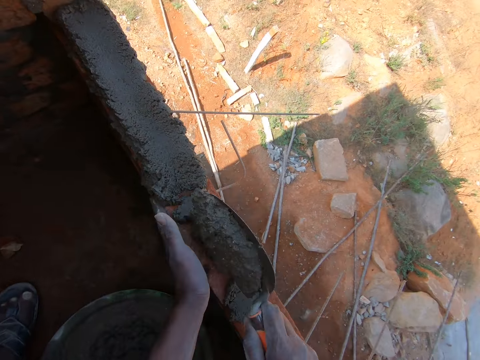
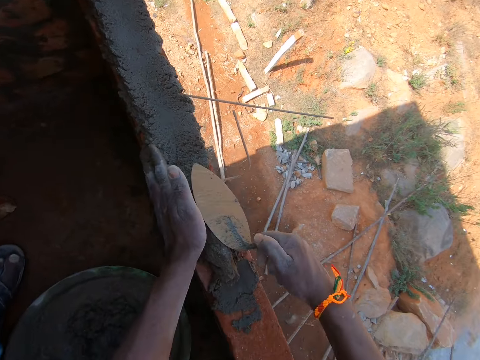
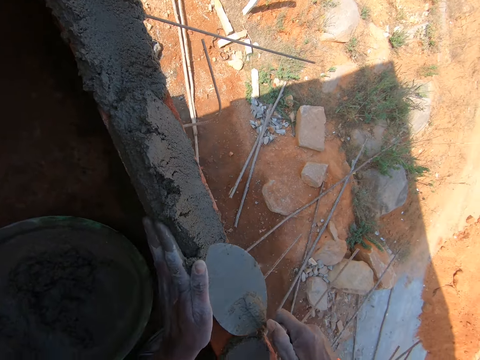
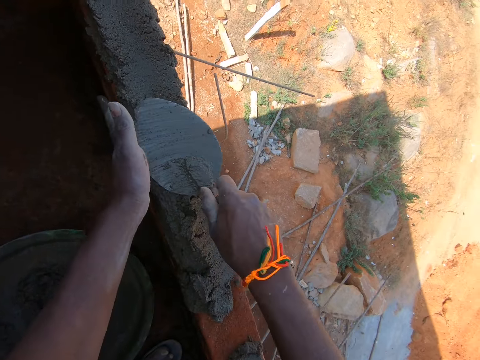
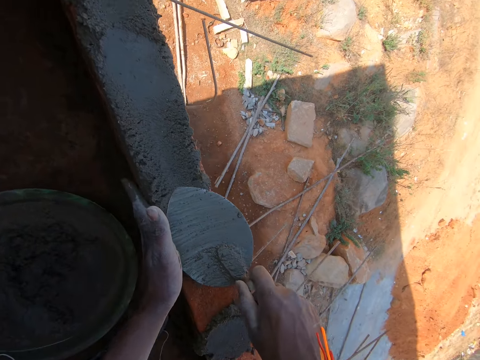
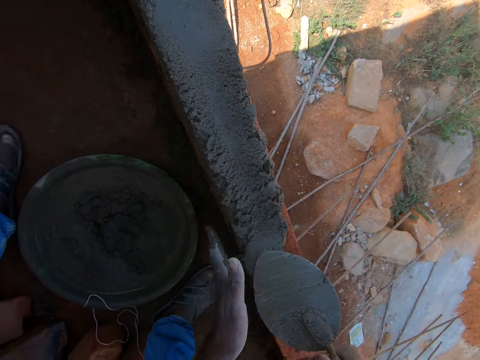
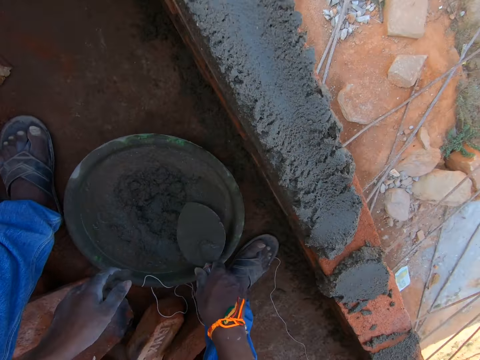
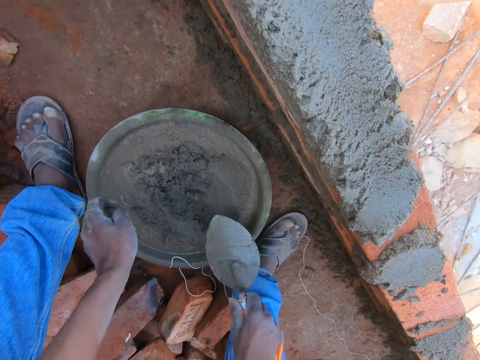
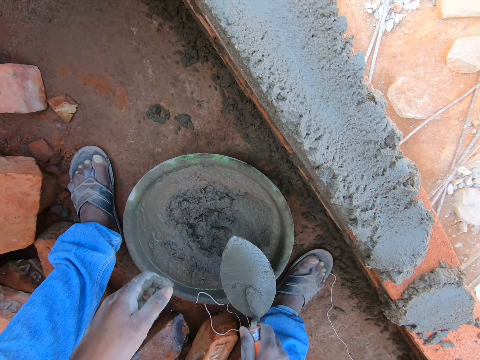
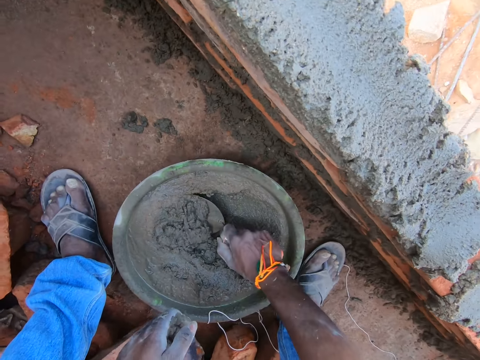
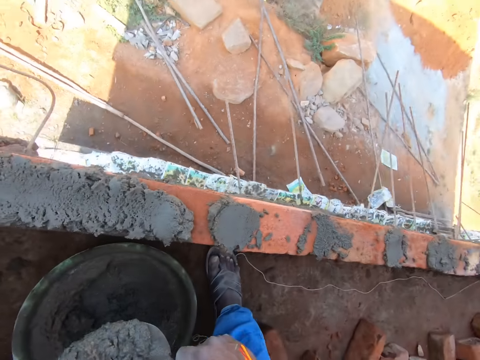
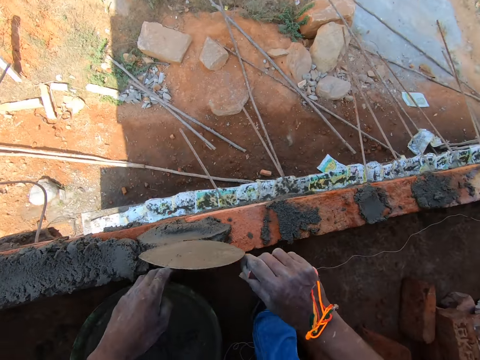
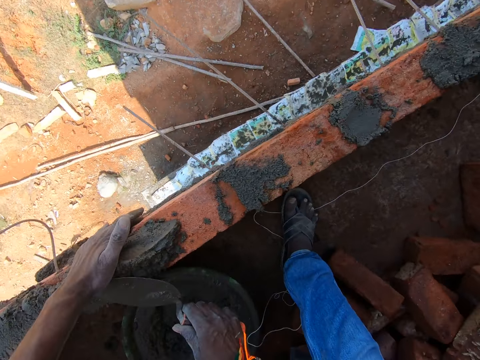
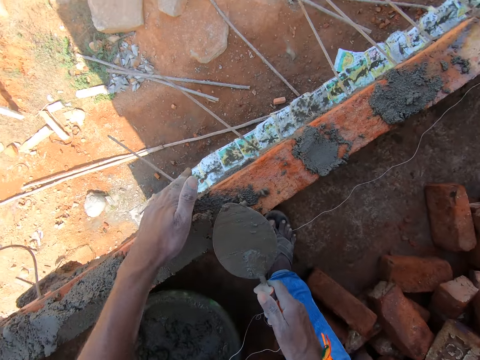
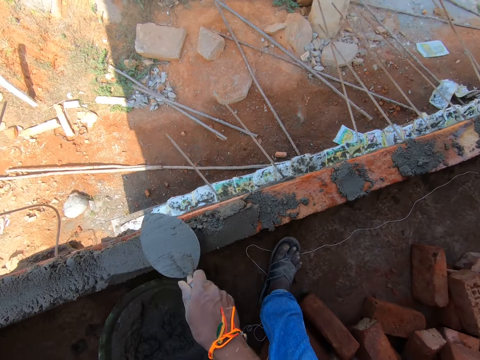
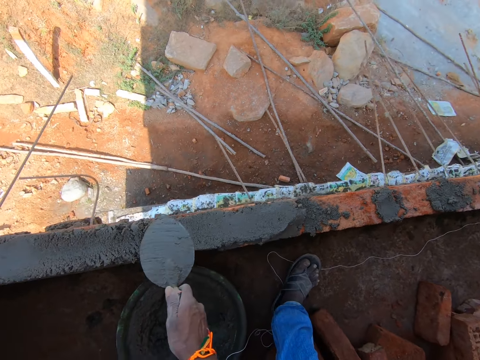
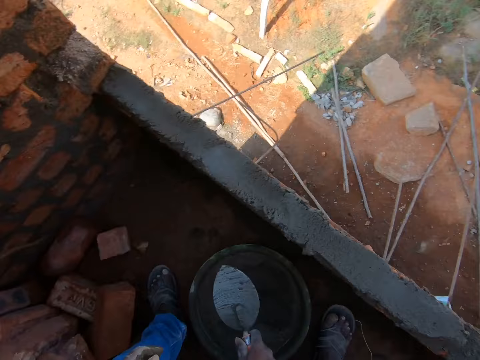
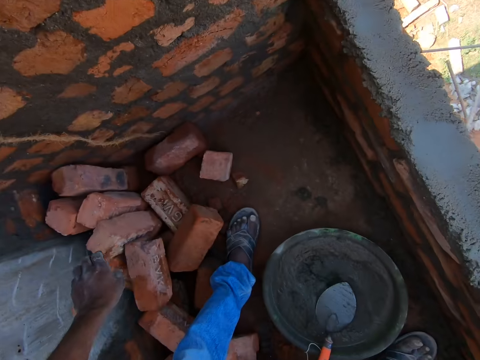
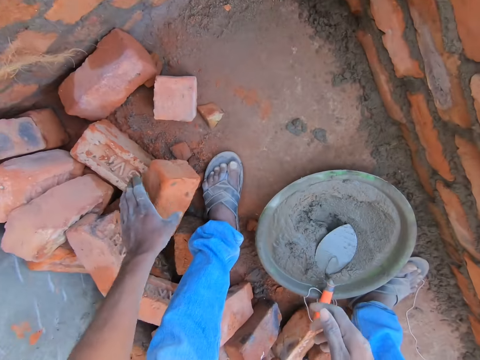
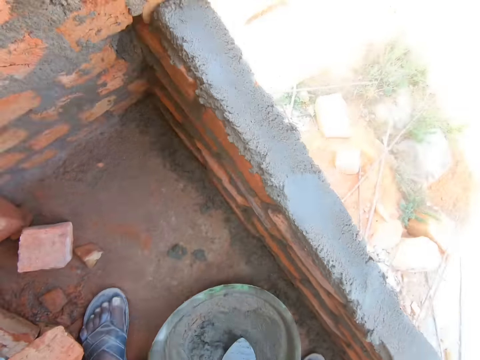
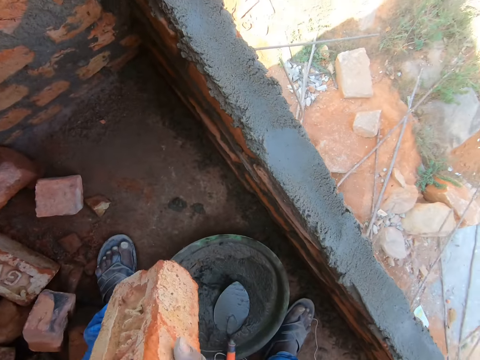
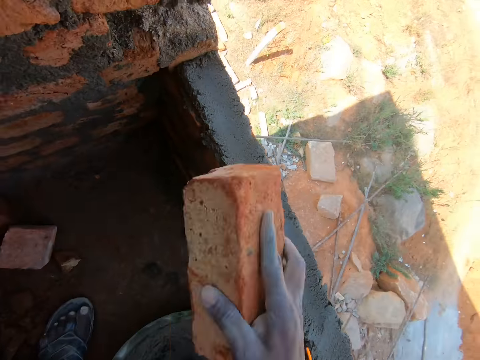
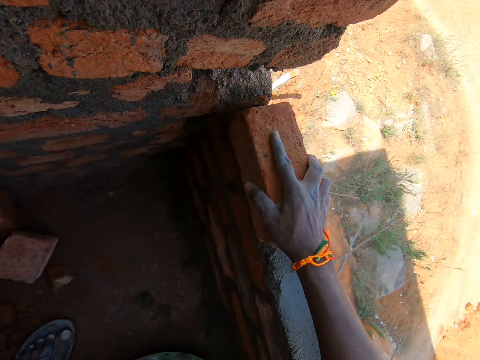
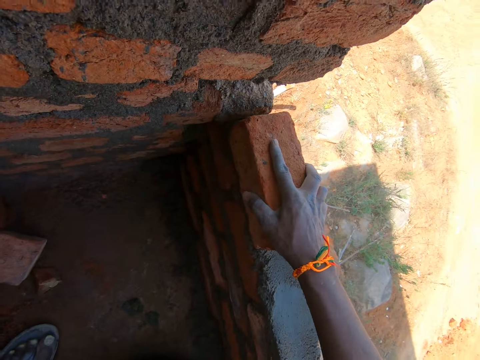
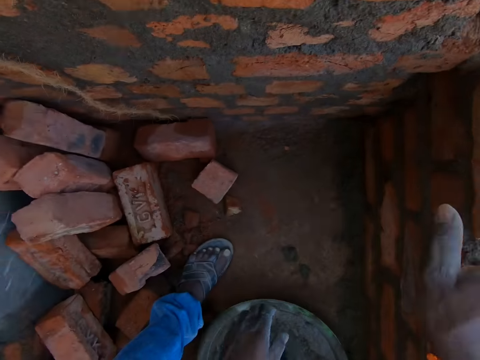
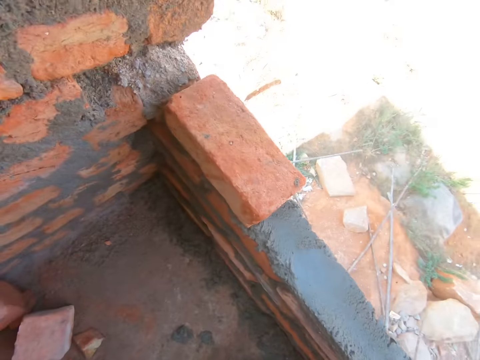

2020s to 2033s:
The camera wearer drops the concrete. They spread the sand concrete on the bricks and level the concrete. They remove the stone. They fetch the sand concrete on the basin, drop the concrete, spread the sand concrete on the bricks, and level the concrete. They place the masonry trowel on the sand concrete. They pick up a brick. They place the brick on top of other bricks.

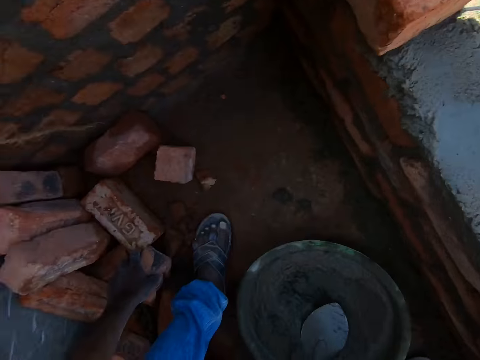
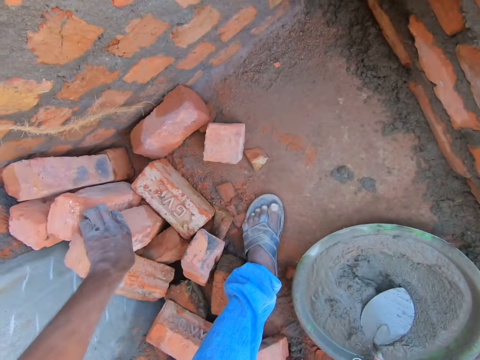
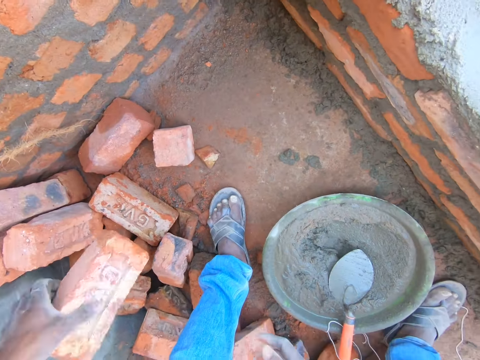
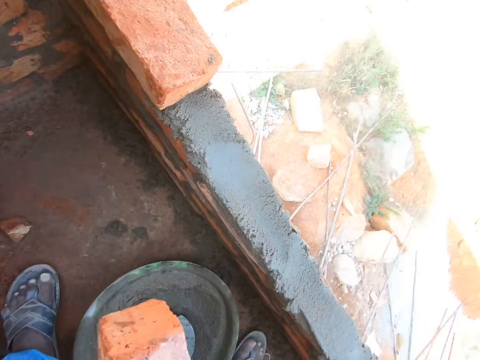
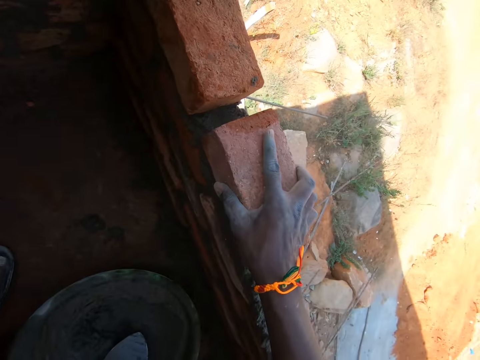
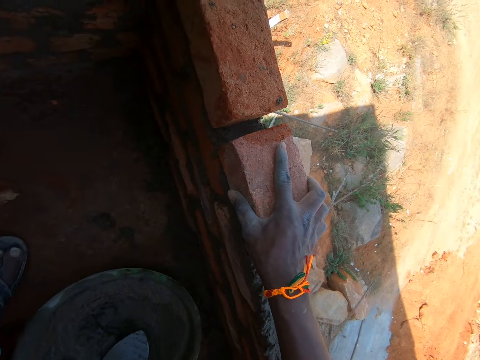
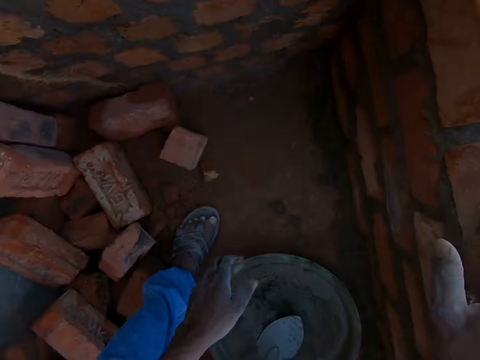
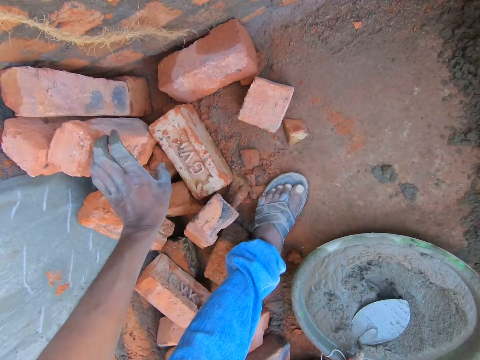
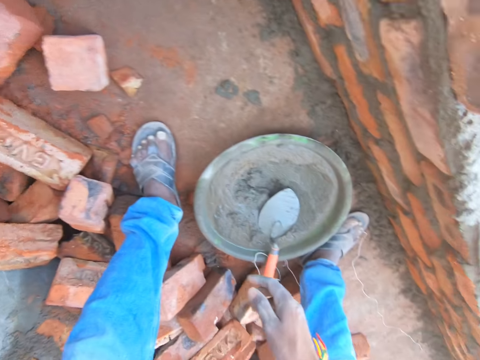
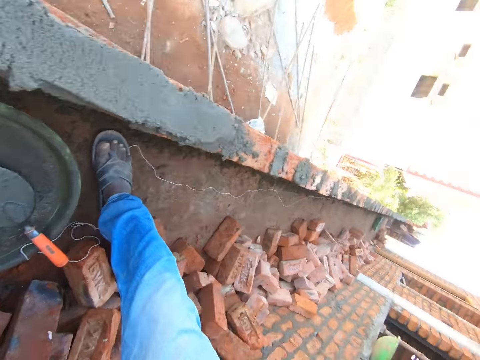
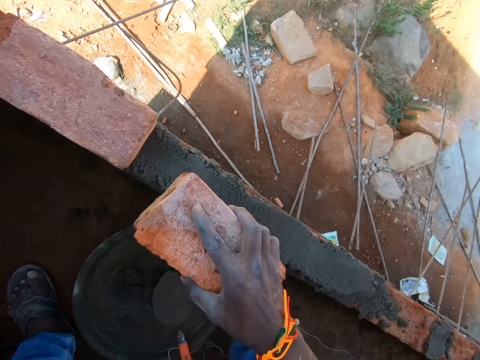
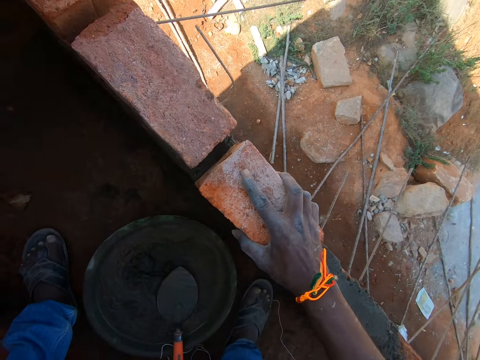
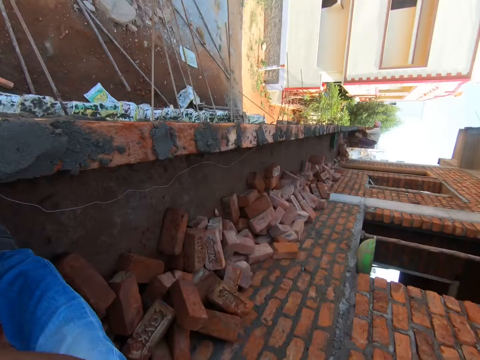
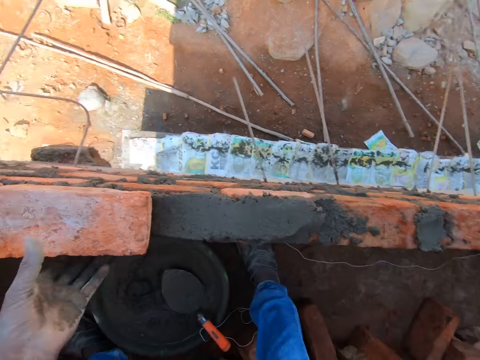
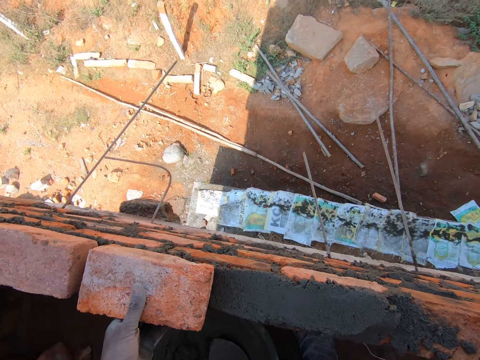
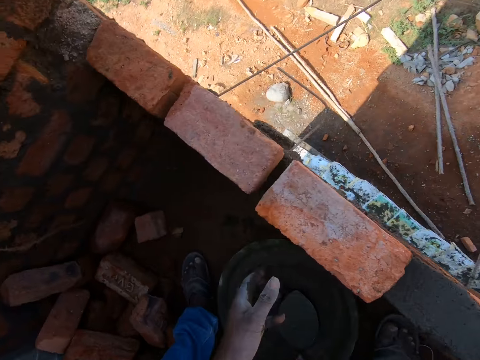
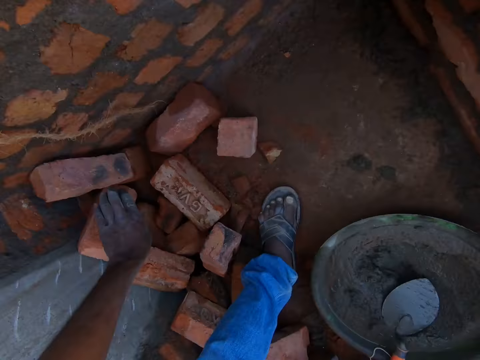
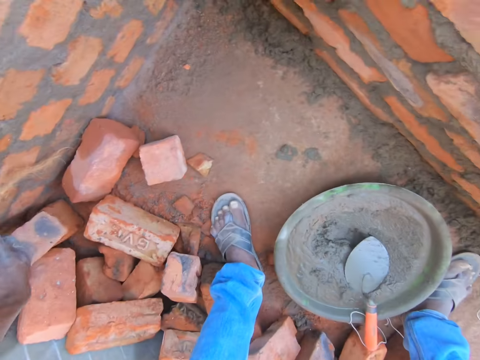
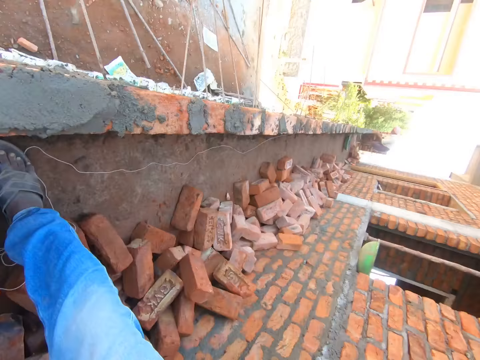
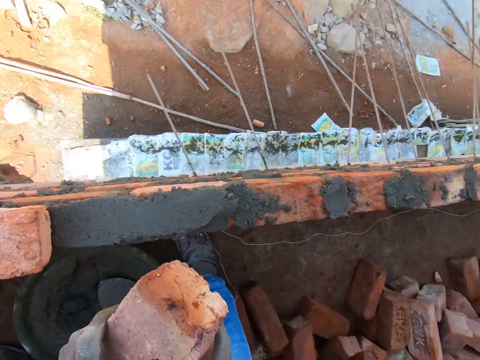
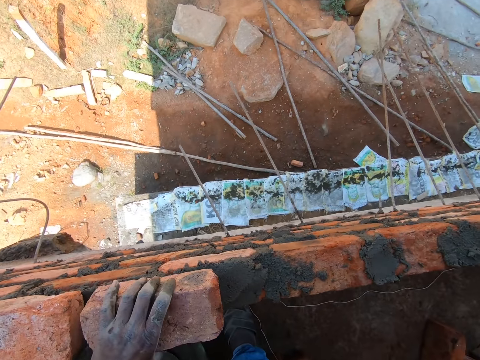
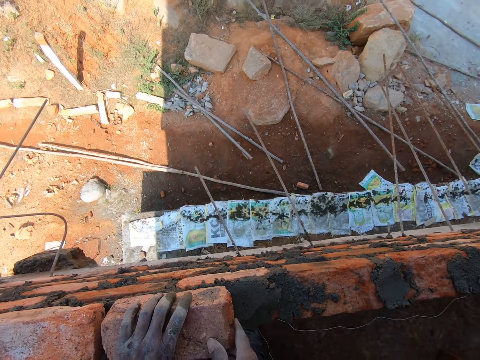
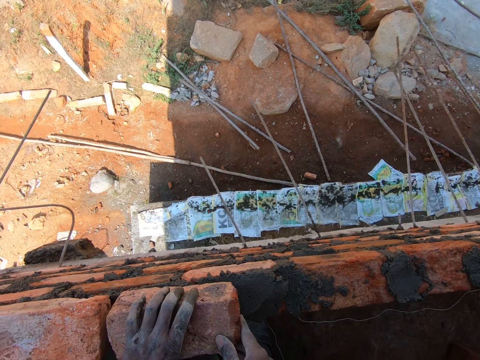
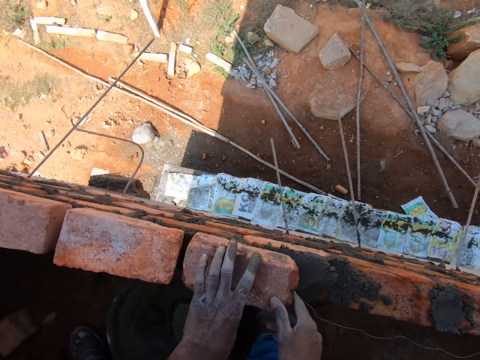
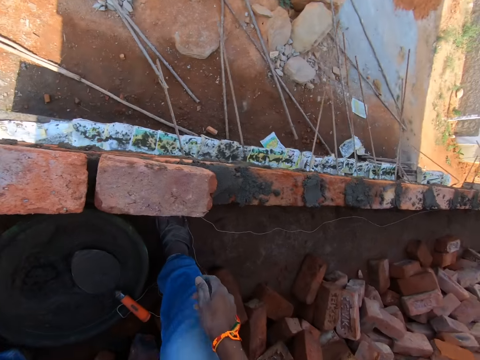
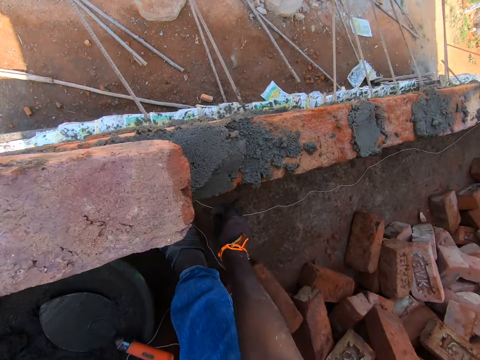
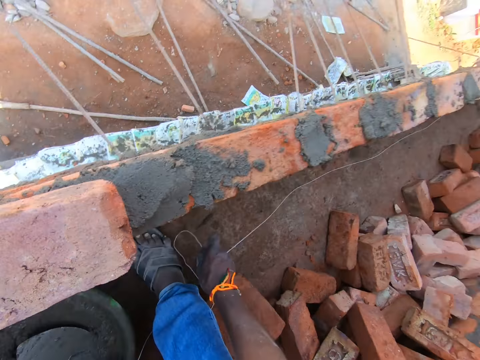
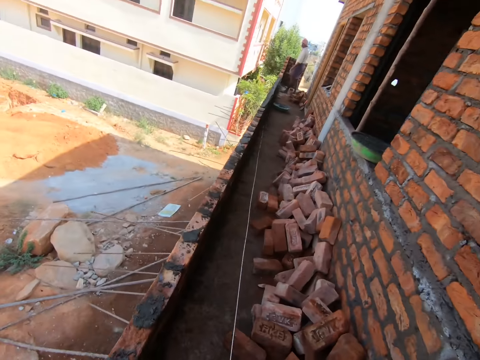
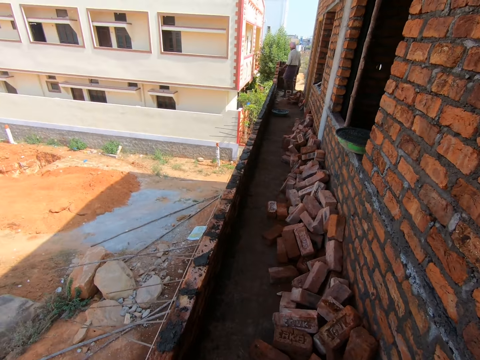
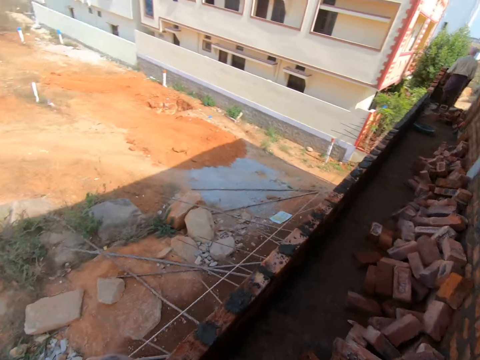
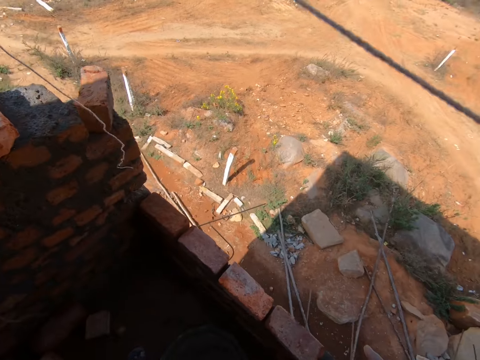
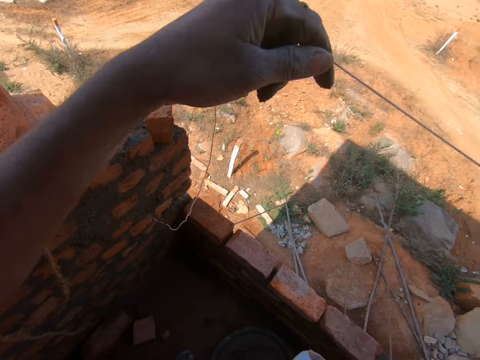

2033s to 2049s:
The camera wearer picks up a brick. They place the brick on top of other bricks. They pick up a brick. They place the brick on top of other bricks. They pick up a brick. They place the brick on top of other bricks. They pick up a rope or string.
